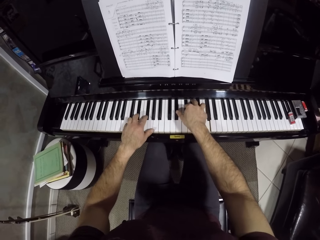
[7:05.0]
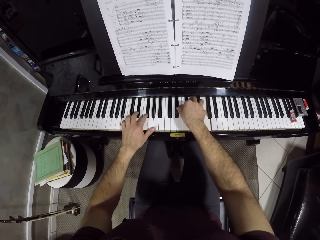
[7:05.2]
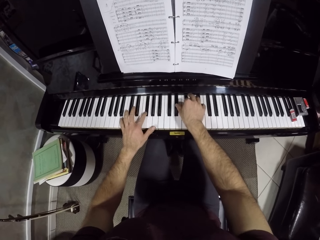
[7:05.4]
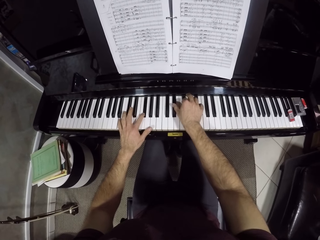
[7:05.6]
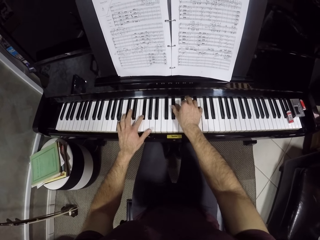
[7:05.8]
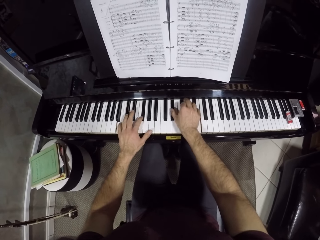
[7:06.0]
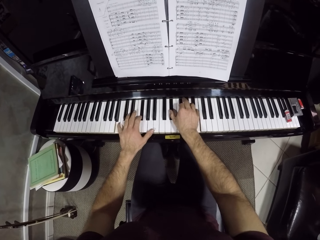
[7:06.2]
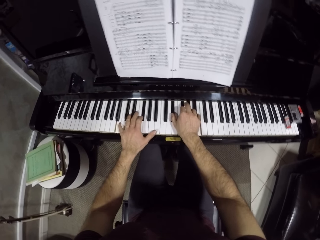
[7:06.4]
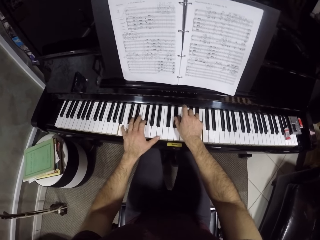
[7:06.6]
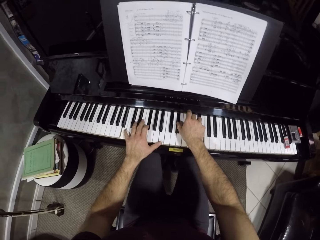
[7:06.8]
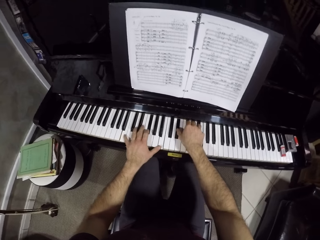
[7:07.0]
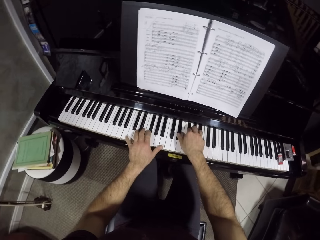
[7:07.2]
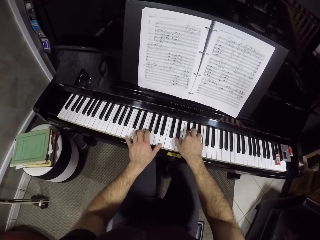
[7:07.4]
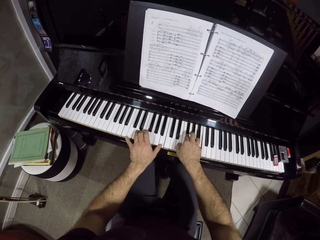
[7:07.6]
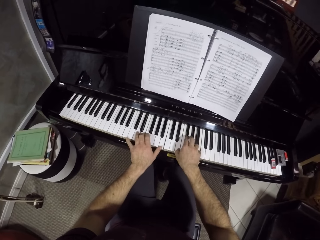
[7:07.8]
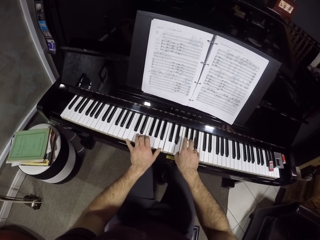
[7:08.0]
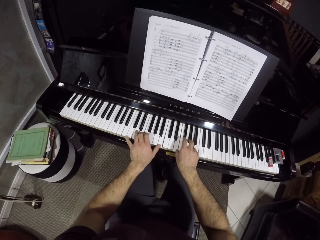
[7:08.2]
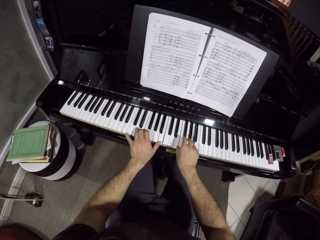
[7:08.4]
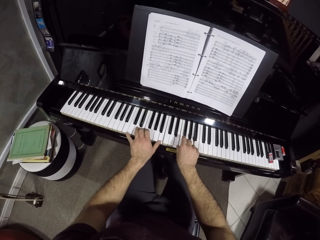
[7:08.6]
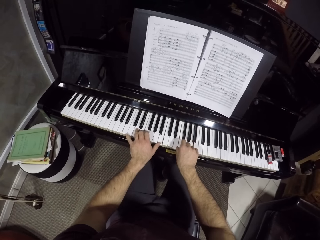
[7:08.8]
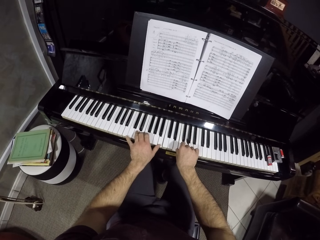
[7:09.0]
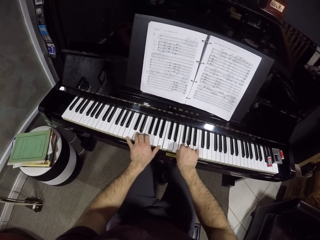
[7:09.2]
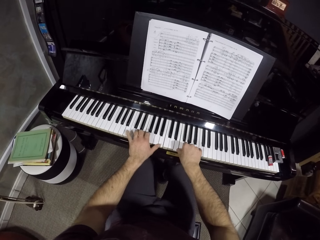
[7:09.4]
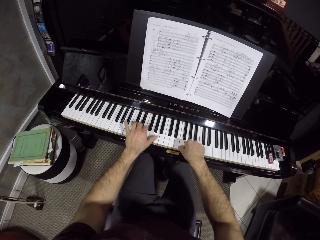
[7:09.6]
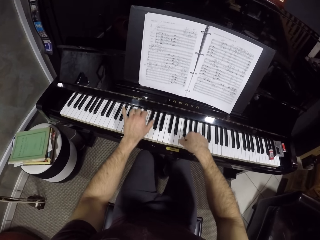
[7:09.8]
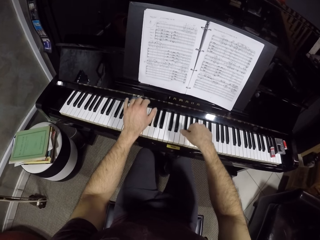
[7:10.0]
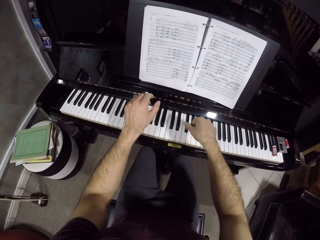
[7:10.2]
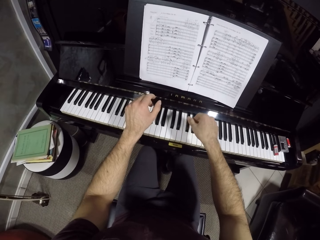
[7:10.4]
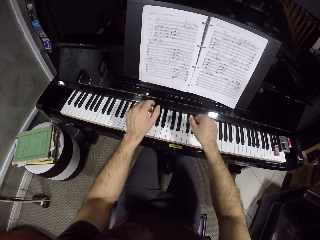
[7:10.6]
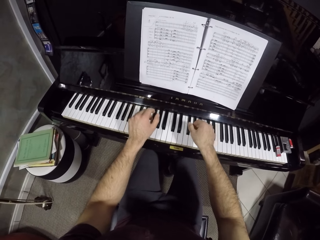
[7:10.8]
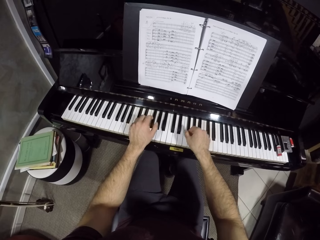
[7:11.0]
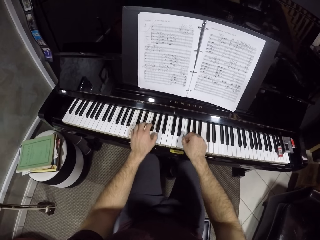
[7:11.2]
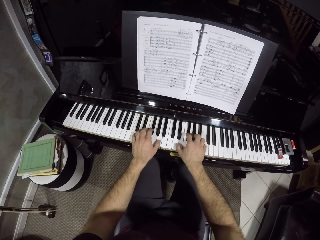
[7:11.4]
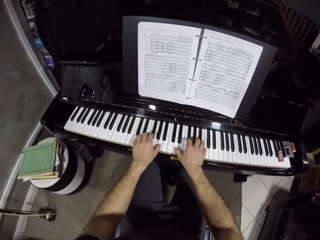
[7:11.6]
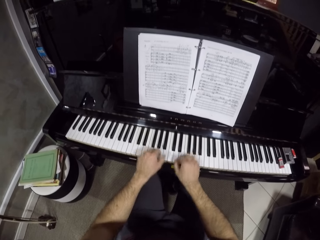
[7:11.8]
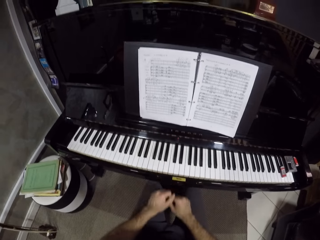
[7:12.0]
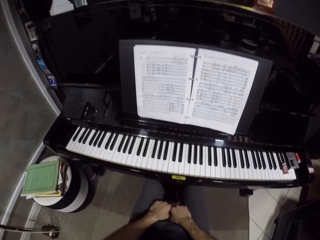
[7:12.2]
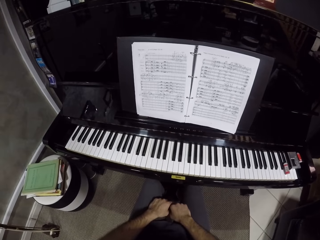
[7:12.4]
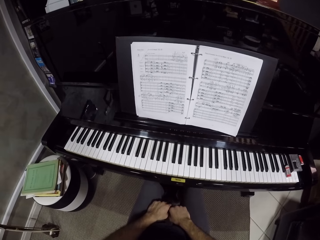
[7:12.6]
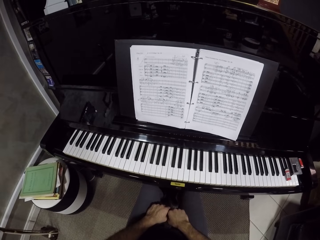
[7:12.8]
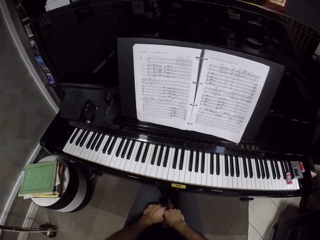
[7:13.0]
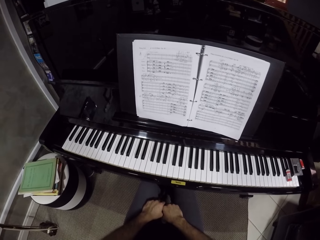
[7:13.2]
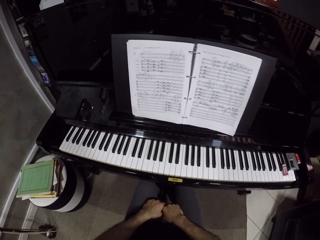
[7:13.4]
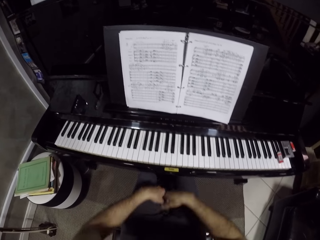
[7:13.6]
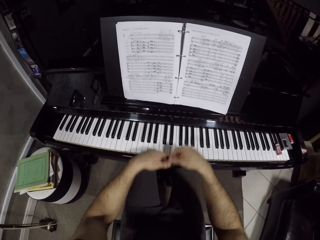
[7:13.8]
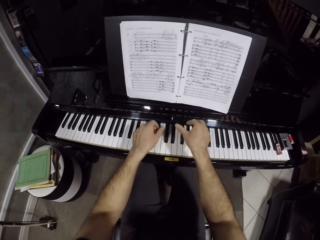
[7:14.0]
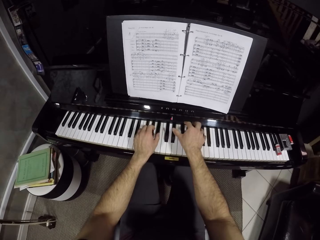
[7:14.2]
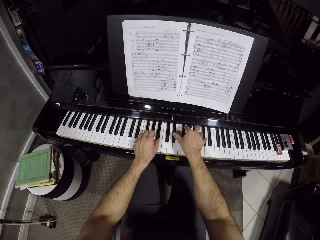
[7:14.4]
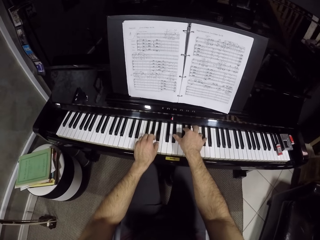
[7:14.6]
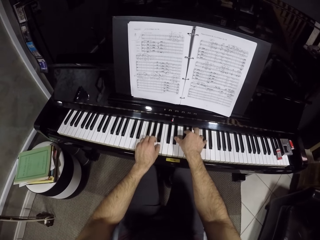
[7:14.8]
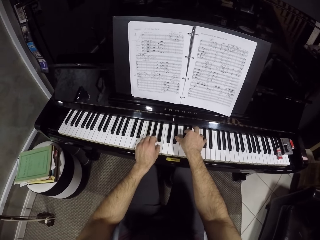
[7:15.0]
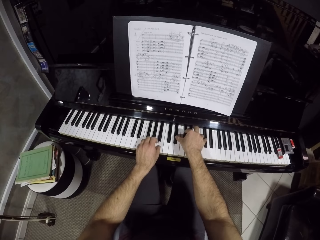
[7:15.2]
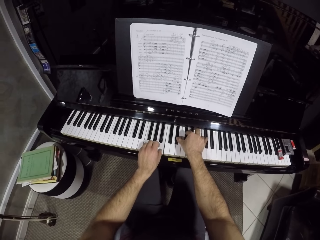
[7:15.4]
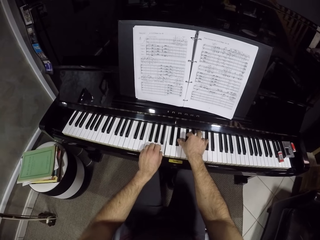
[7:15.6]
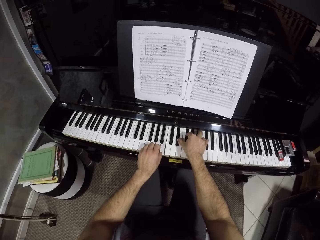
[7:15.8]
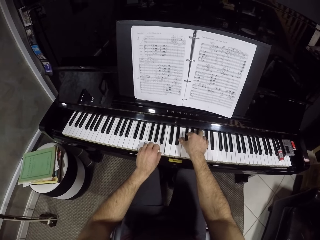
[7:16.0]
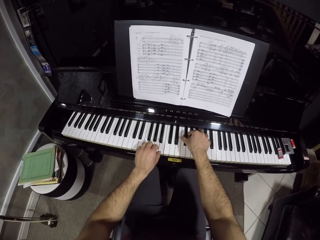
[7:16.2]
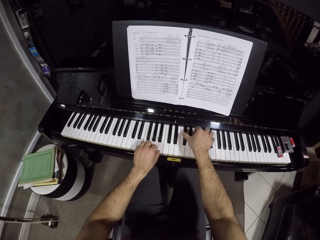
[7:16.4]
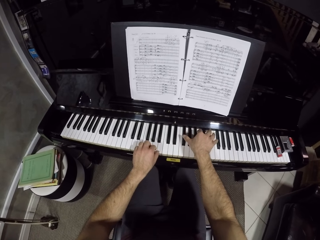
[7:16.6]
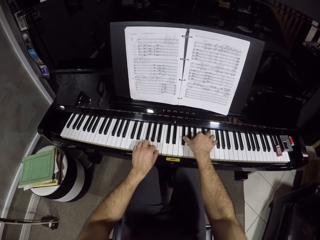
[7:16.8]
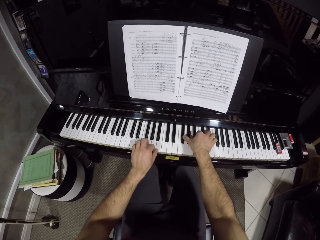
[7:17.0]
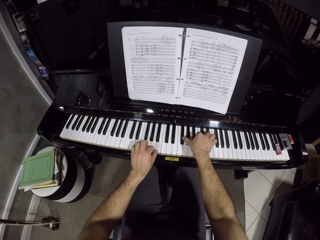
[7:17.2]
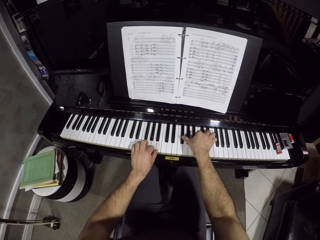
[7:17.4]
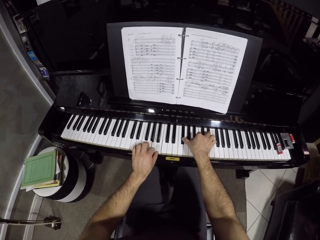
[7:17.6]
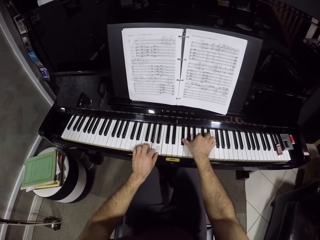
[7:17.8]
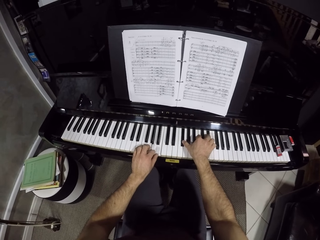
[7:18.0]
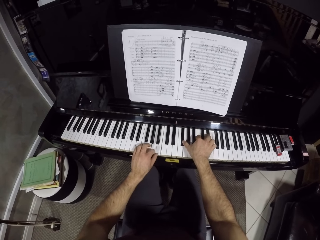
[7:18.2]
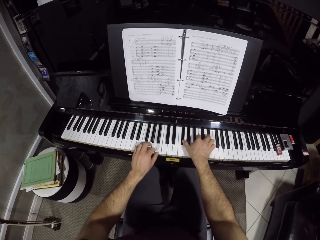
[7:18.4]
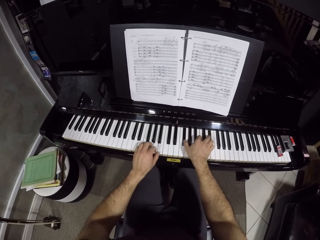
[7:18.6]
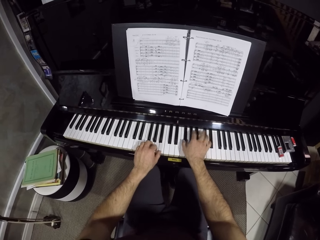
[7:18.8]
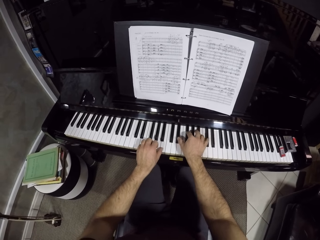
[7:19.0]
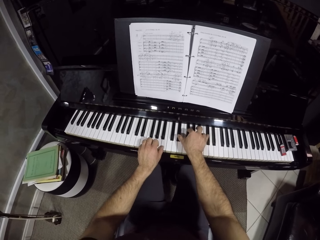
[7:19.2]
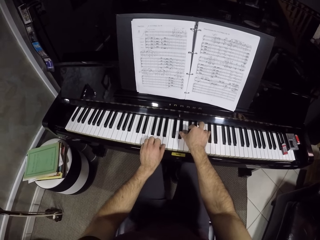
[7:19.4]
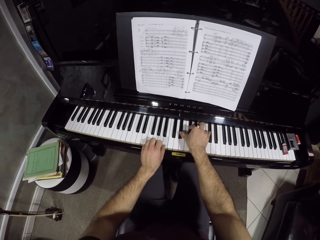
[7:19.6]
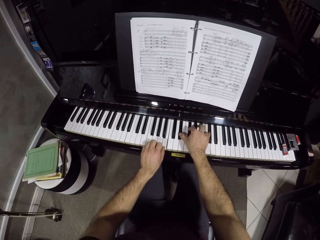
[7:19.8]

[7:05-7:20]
The camera wearer moves his hands. He places his hands on the piano keys. He places his hands on his lap. He looks at a book. He plays the piano with his hands.

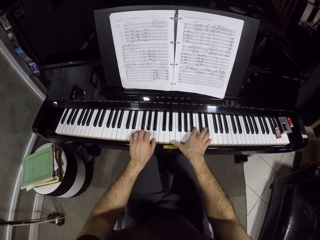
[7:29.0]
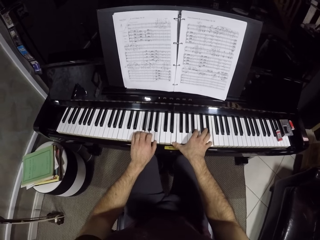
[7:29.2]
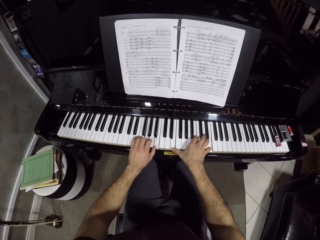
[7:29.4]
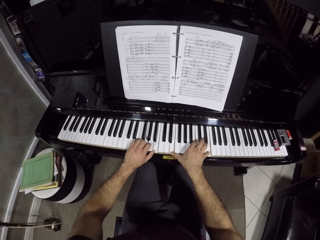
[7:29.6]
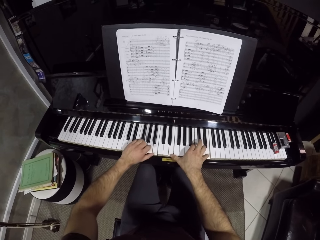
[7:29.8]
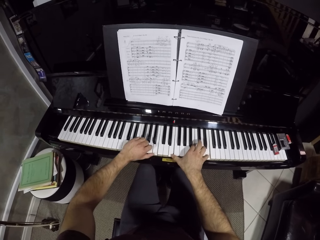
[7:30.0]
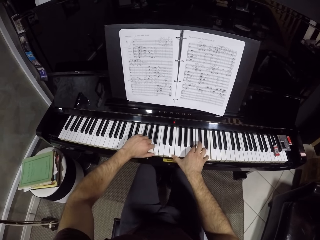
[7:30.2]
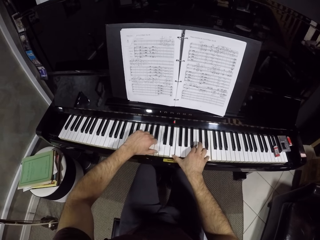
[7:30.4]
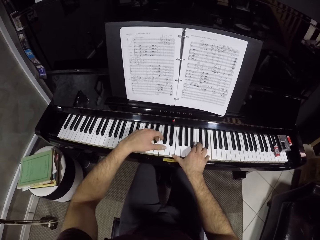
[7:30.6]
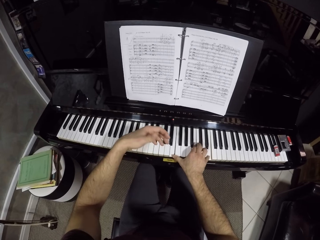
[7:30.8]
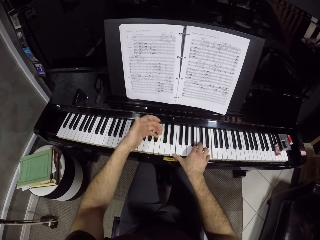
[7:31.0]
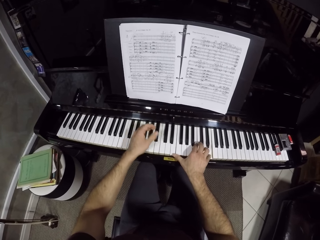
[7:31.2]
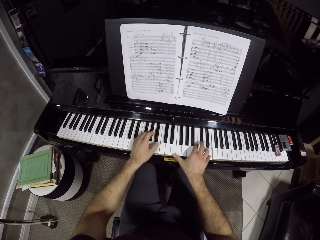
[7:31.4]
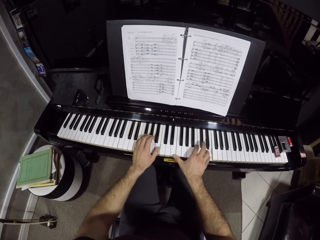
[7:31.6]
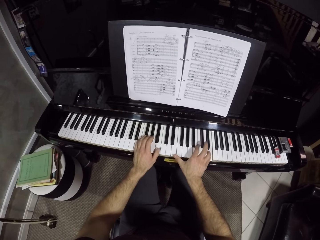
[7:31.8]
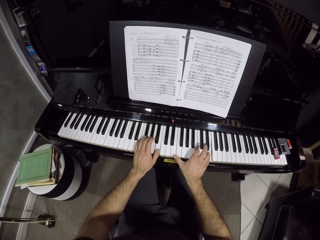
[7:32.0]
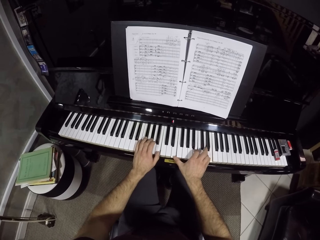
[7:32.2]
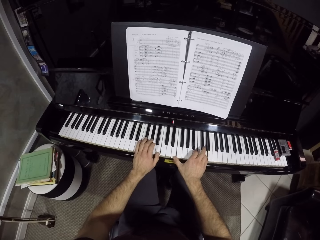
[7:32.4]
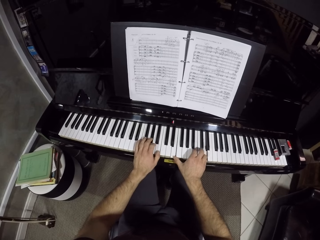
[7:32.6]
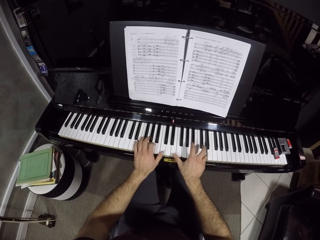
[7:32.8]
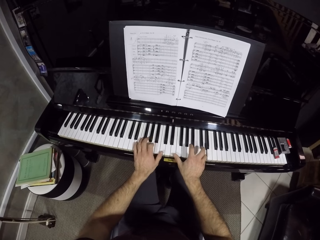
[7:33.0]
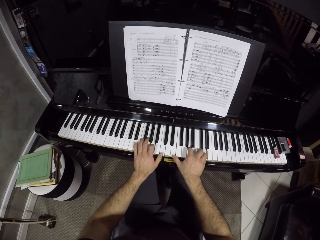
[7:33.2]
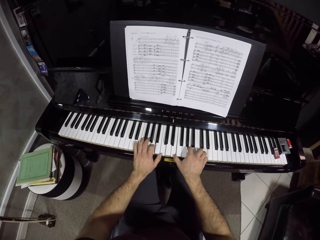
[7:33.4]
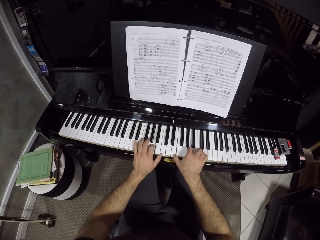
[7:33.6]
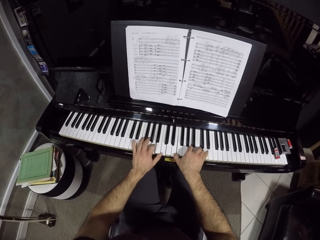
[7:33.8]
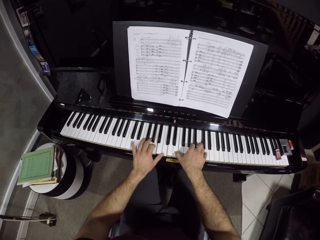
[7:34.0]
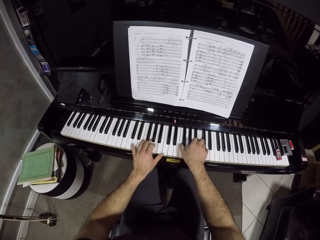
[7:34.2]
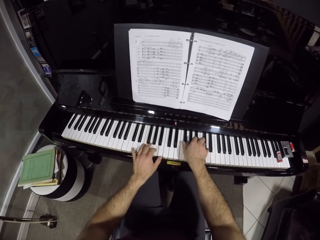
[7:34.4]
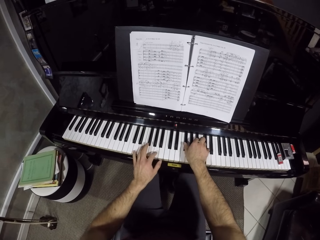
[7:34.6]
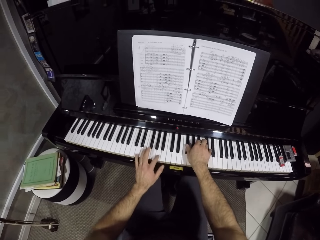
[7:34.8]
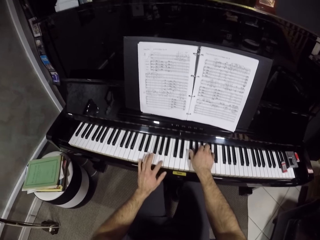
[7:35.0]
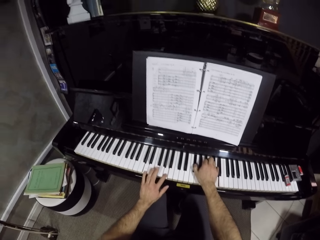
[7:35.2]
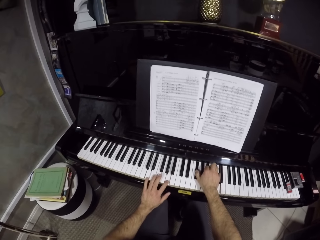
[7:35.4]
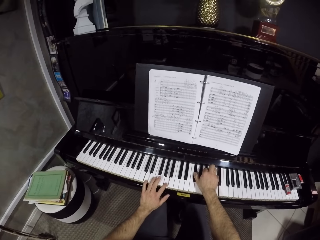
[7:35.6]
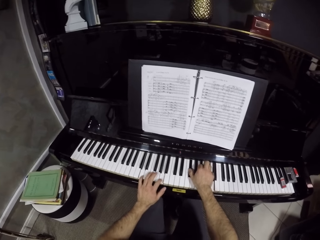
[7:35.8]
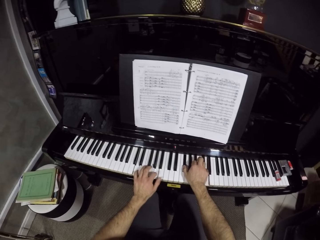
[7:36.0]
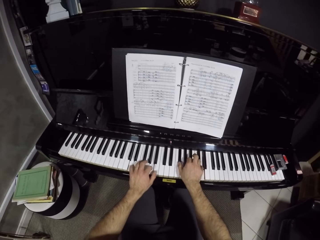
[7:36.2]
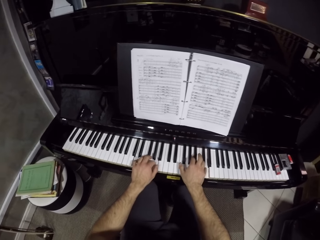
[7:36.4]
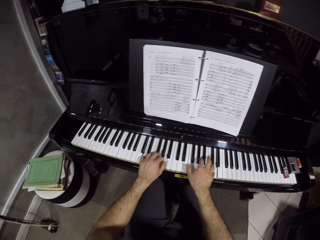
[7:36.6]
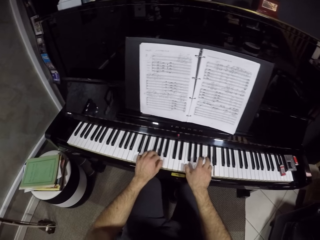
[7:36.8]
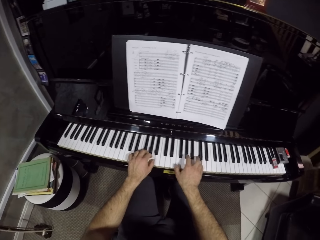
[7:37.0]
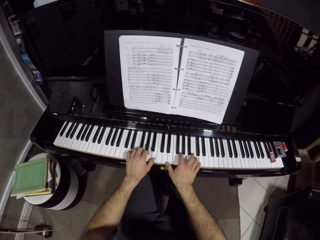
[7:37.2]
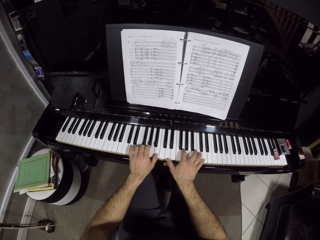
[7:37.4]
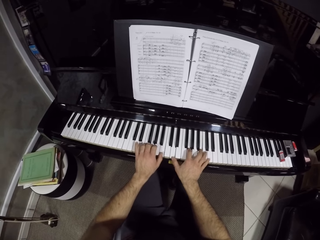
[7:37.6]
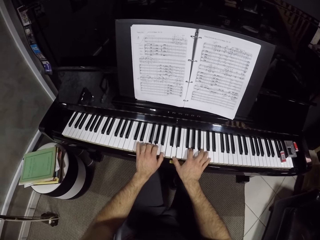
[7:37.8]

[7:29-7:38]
The camera wearer moves his left hand. He plays the piano with his hands.
